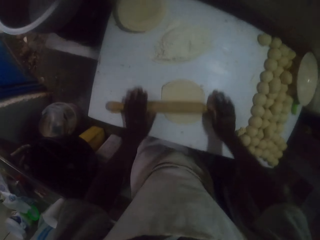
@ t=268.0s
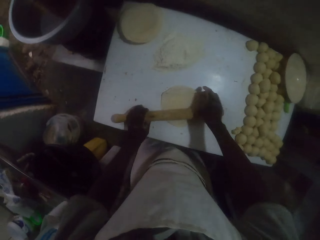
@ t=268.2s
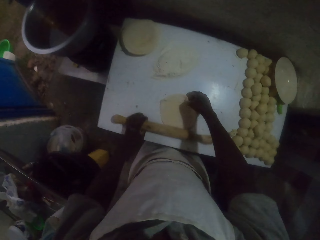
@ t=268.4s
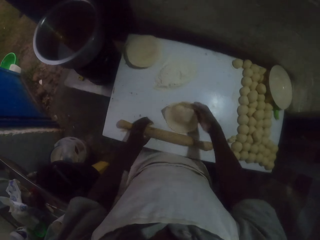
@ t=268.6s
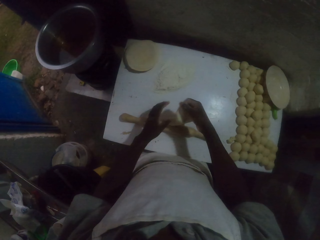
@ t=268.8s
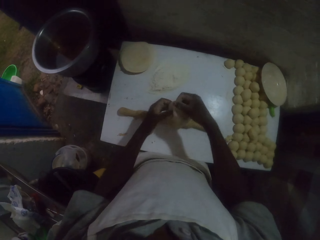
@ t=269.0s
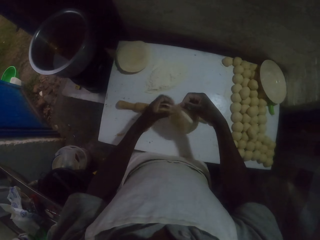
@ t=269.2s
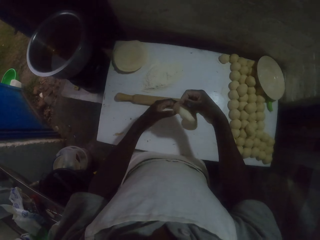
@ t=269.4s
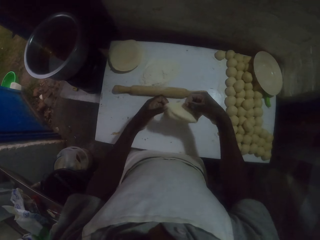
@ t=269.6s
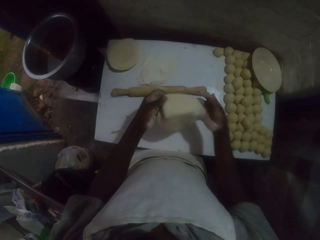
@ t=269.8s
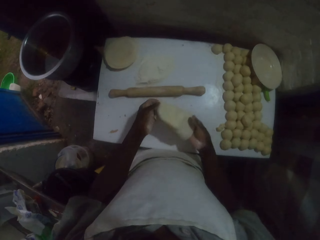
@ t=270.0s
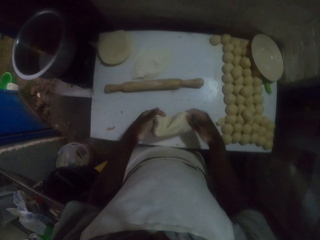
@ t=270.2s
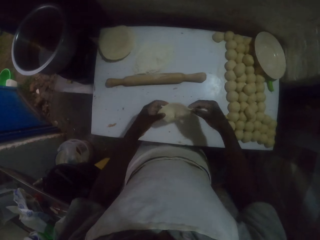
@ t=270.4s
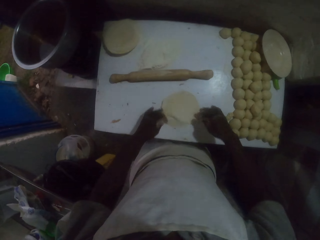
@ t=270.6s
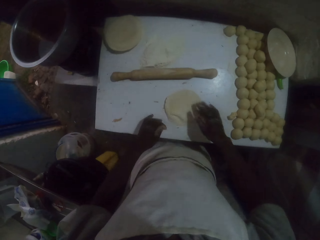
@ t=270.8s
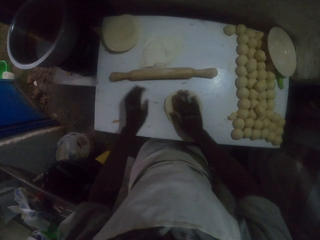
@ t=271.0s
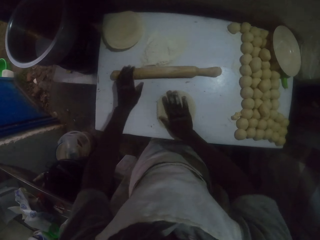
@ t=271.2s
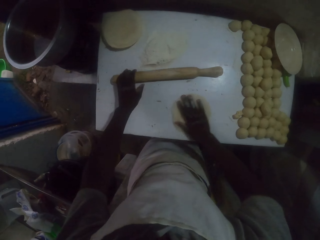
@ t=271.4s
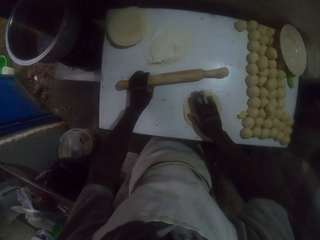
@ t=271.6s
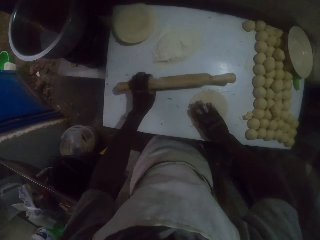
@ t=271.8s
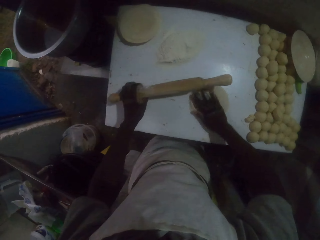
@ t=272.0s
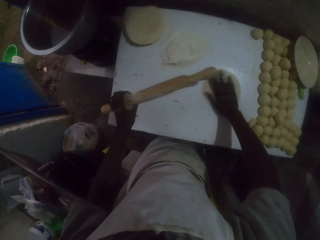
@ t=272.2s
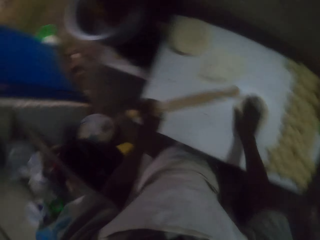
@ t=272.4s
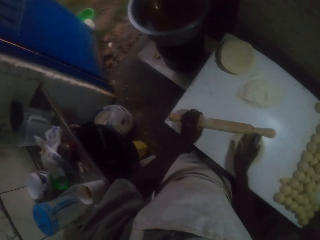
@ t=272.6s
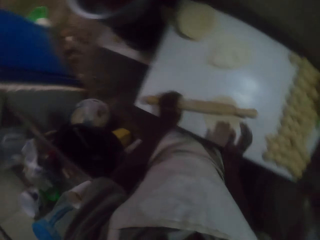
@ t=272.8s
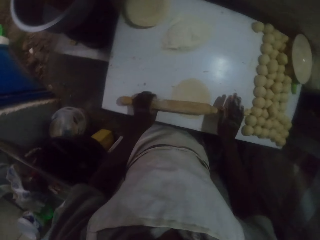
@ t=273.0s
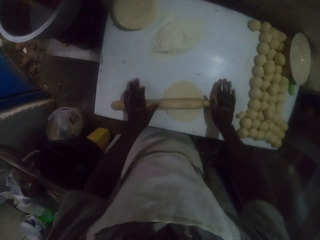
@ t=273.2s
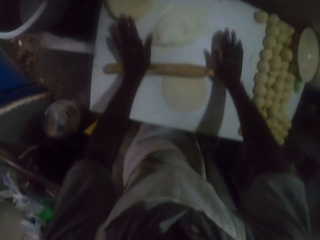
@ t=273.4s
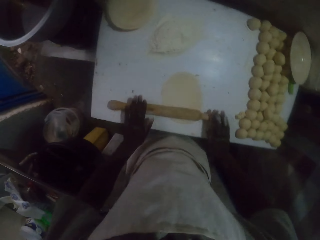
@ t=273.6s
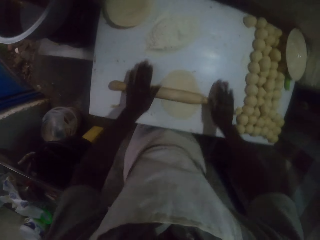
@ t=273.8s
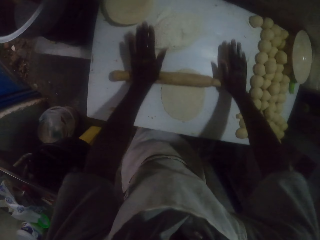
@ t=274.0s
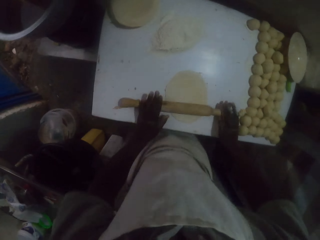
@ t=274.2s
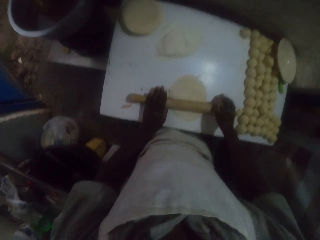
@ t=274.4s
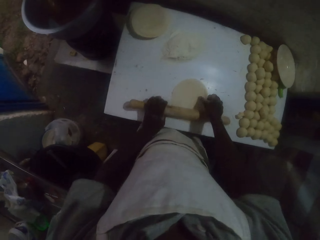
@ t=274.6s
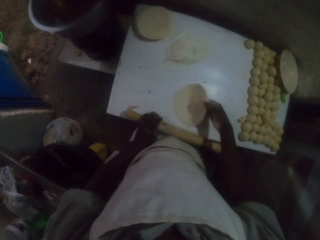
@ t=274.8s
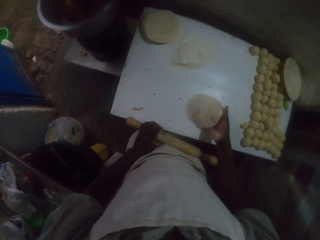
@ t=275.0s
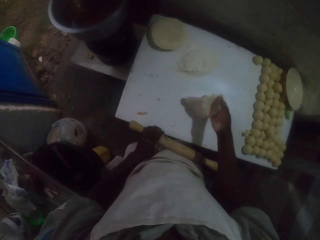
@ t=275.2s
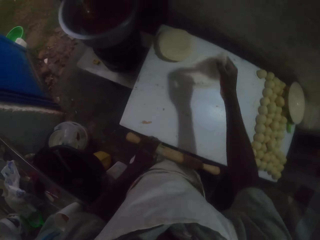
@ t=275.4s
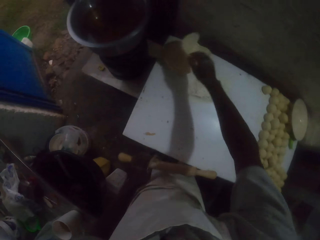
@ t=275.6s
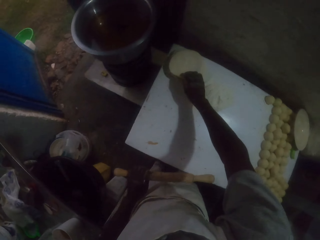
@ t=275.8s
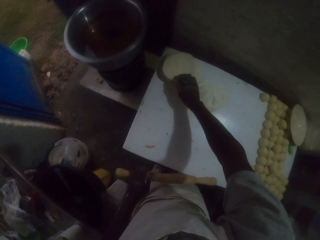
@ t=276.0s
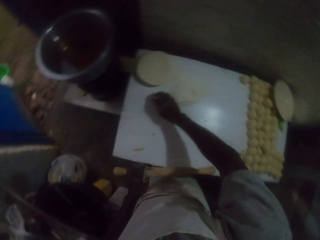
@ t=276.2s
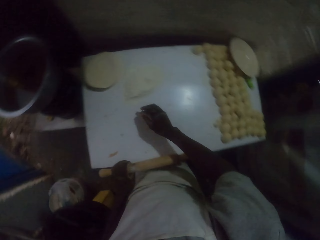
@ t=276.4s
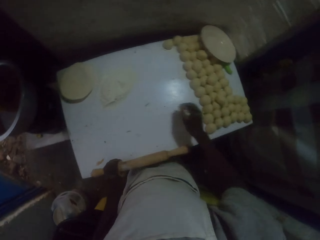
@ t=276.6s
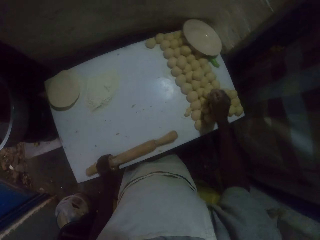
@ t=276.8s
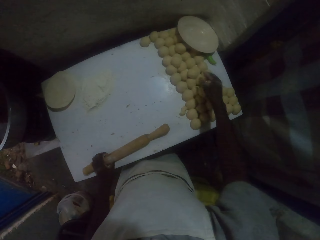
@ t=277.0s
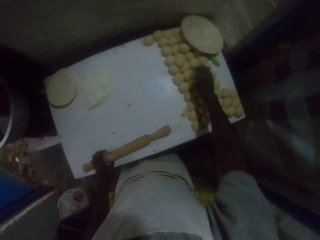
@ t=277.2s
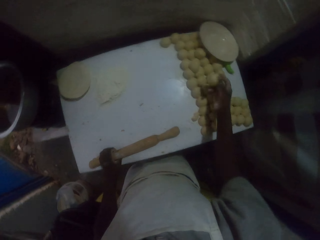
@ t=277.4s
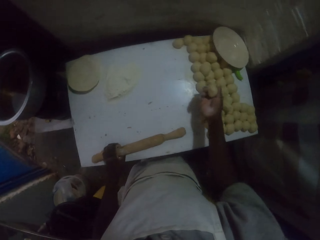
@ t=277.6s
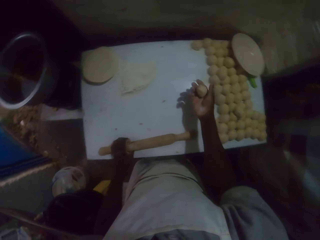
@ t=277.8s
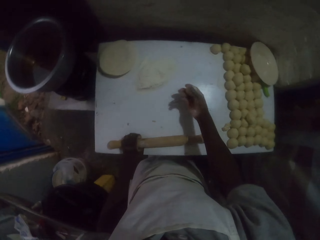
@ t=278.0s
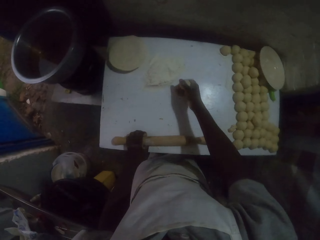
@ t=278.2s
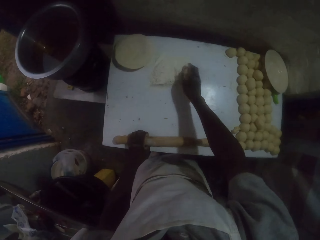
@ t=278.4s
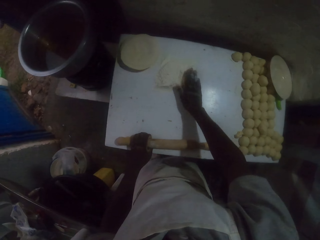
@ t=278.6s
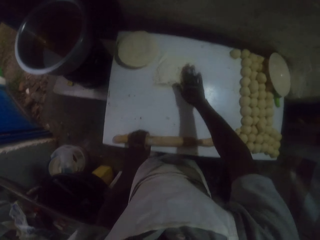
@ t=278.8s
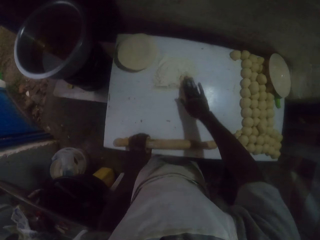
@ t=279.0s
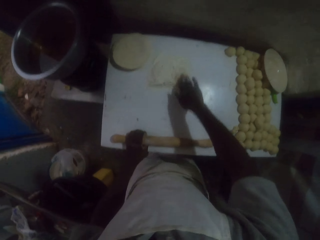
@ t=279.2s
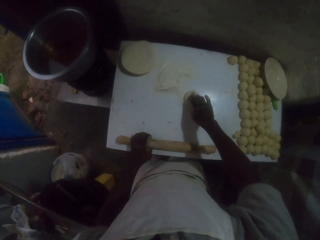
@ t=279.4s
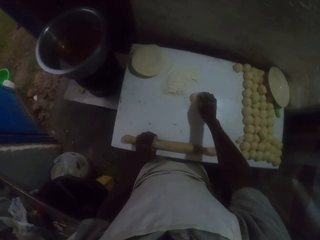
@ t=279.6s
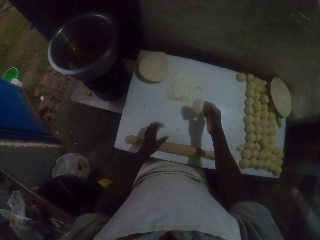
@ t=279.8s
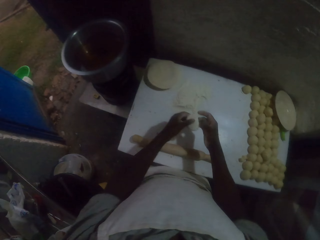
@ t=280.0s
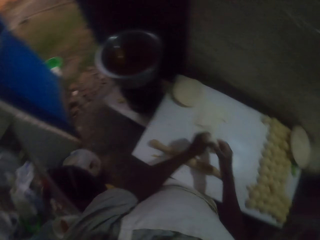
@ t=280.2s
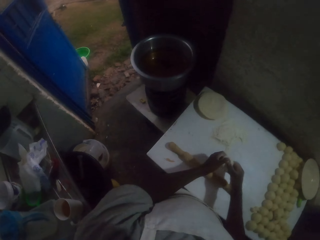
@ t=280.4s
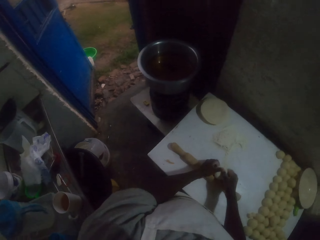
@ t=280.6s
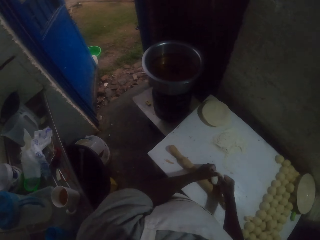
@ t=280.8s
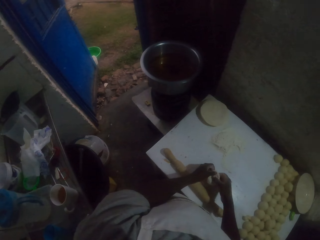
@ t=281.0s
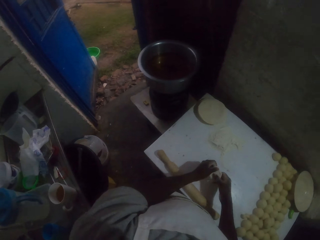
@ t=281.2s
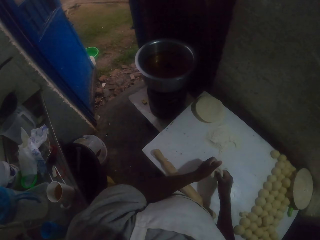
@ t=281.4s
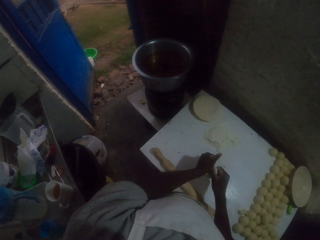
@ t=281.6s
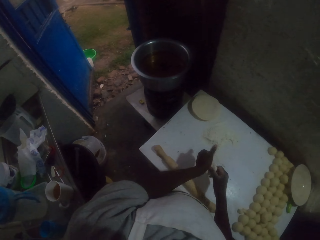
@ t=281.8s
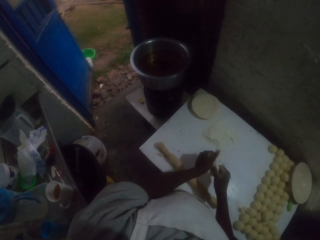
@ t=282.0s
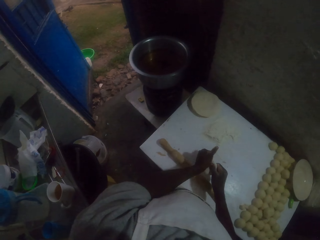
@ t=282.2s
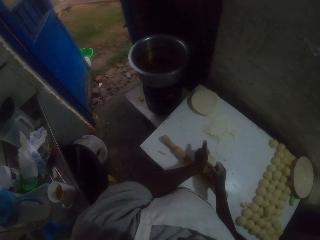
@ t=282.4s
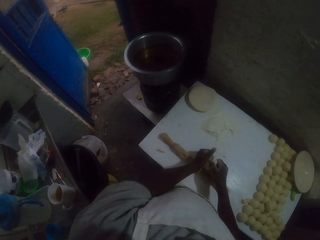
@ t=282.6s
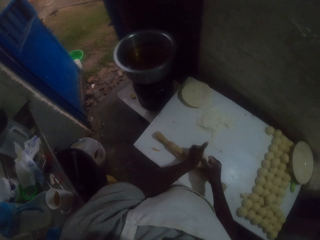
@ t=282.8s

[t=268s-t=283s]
The camera wearer rolls the dough with the rolling pin. He turns the dough with both hands. He places the rolled dough on others. He picks a dough roll on the table with the right hand. He passes the dough through the flour. He rubs the flour on the table with the dough roll in the right hand. He shapes the dough with his hands.

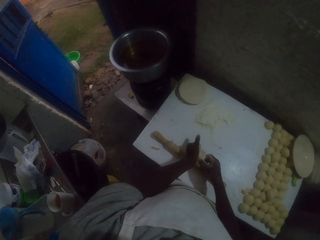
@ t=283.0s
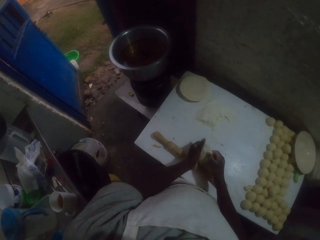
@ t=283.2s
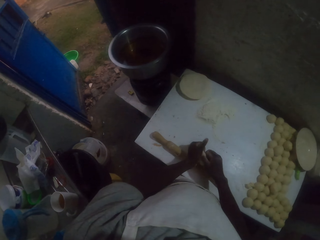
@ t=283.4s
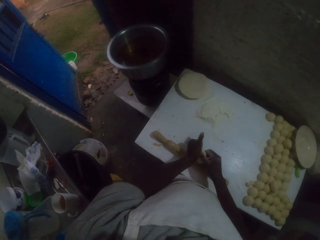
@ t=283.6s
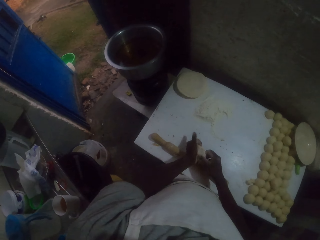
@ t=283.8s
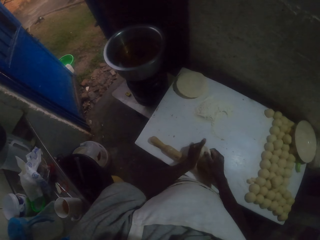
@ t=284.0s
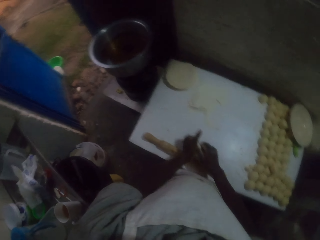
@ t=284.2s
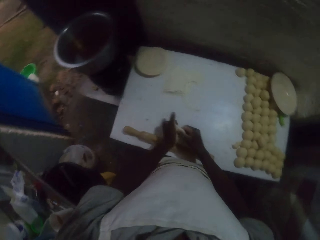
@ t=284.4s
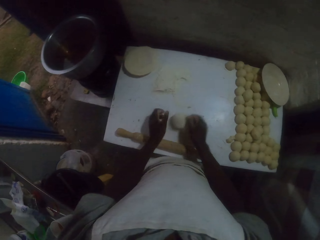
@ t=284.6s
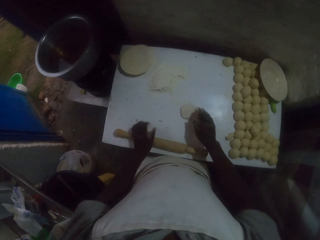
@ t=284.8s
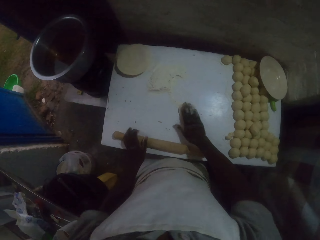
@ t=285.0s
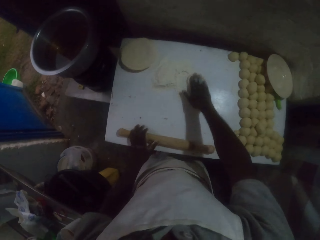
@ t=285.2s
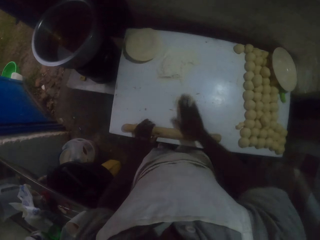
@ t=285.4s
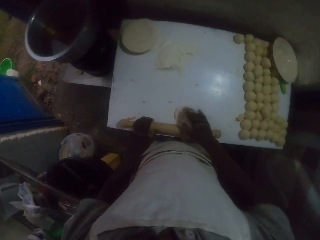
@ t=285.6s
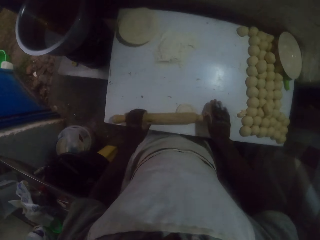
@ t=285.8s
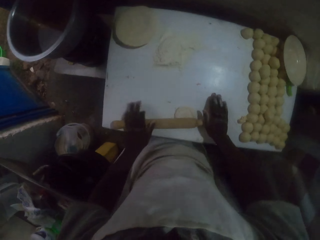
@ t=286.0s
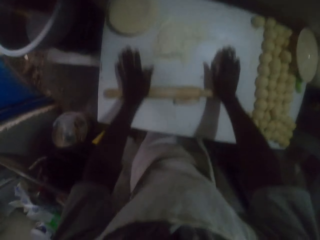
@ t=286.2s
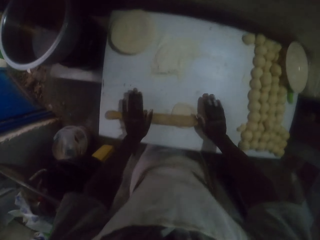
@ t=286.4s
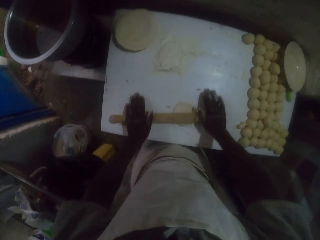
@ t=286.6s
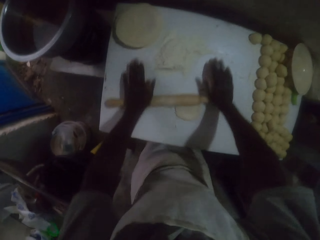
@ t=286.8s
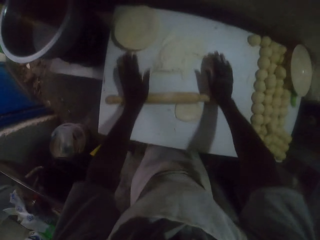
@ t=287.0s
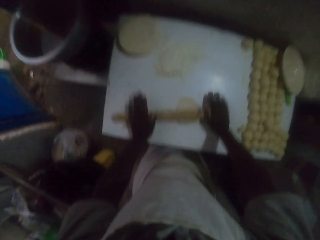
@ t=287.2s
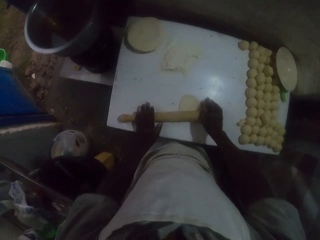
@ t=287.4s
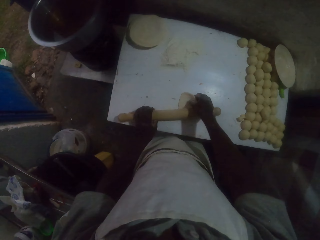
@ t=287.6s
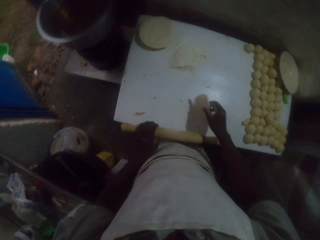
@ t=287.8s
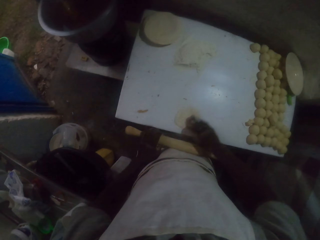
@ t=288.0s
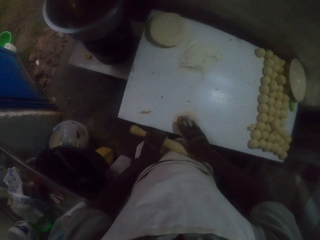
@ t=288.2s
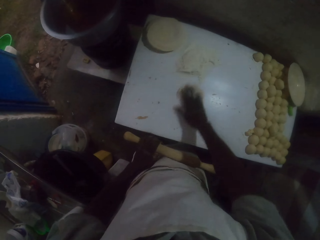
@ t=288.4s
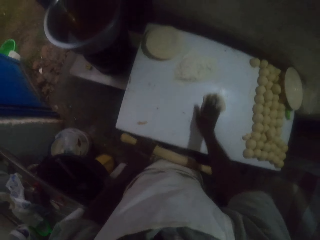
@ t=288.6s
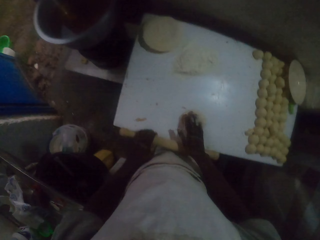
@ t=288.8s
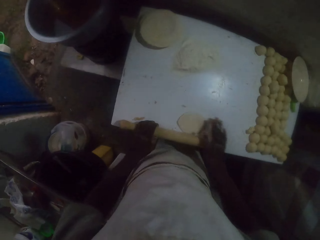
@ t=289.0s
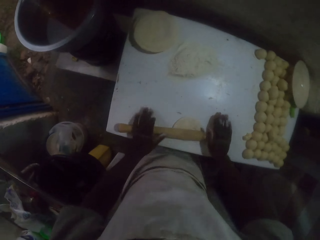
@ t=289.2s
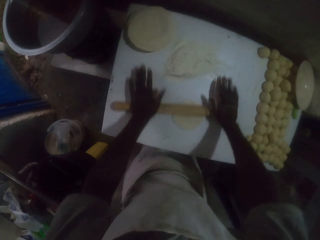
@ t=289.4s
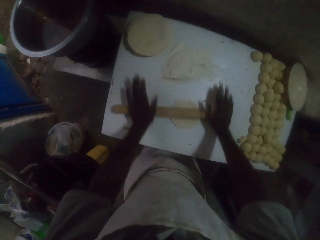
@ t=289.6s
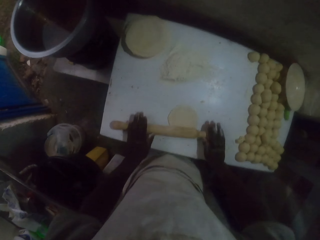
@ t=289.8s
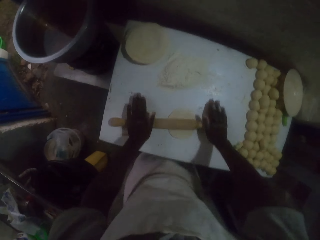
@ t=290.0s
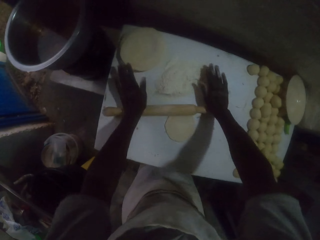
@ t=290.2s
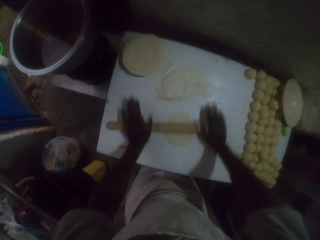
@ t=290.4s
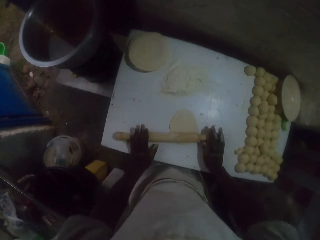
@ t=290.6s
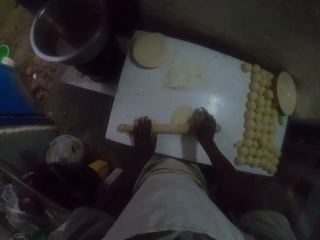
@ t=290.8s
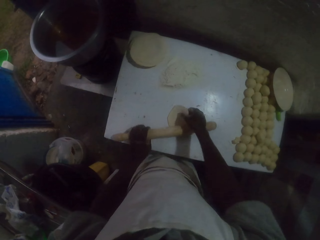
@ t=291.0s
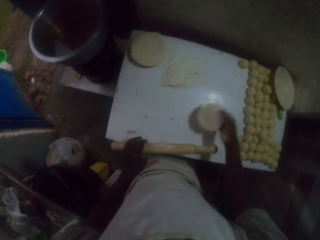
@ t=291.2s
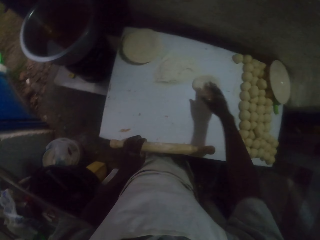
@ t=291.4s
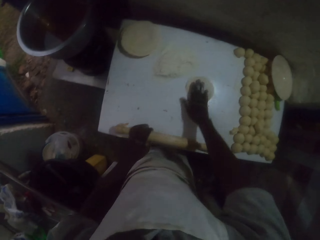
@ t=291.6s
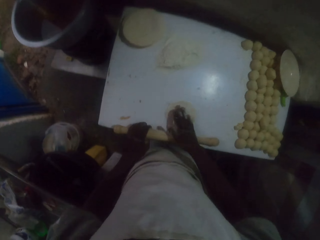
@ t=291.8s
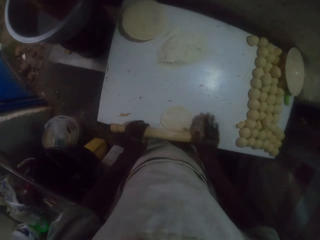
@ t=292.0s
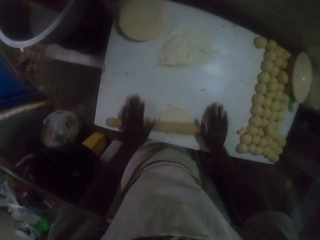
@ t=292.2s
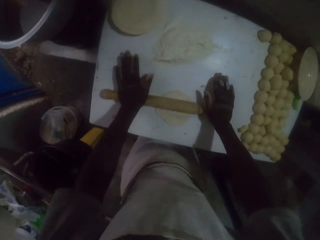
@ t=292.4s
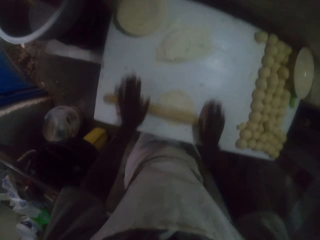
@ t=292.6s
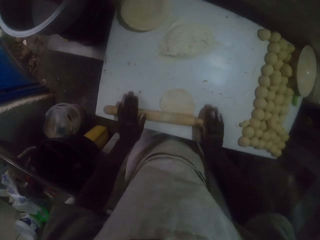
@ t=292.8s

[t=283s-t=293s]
The camera wearer drops the dough on the table. They move the dough on the table with the right hand. They put the dough on the table. They roll the dough with a rolling pin. They flip the dough on the table. They move the dough on the table with the right hand. They roll the dough with the rolling pin. They flip the dough on the table. They move the dough on the table with the right hand. They put the dough on the table. They roll the dough with the rolling pin.
